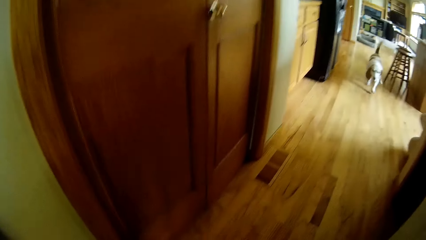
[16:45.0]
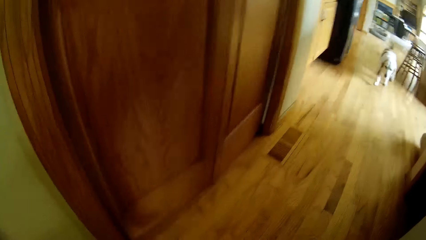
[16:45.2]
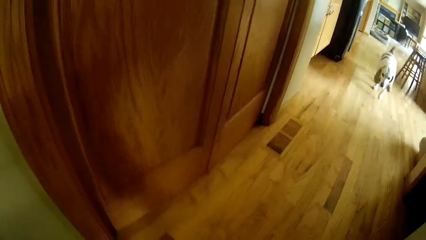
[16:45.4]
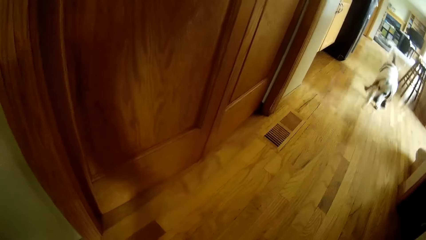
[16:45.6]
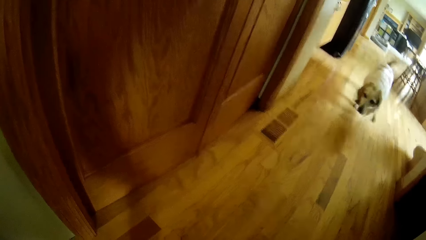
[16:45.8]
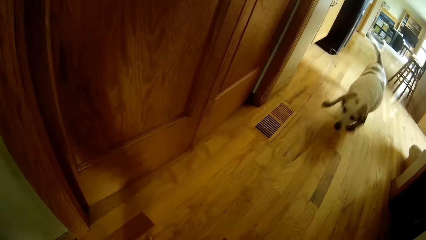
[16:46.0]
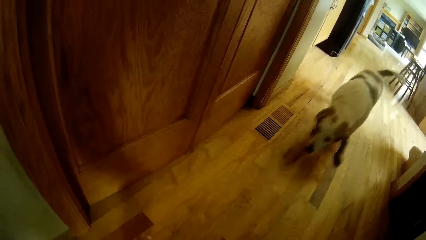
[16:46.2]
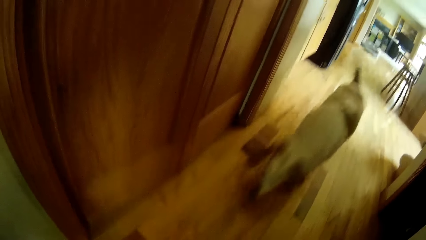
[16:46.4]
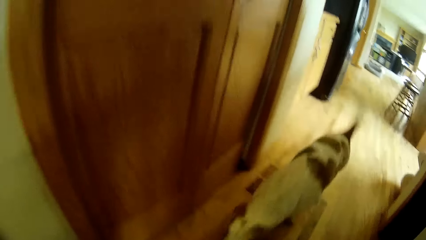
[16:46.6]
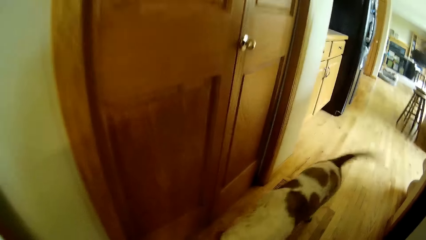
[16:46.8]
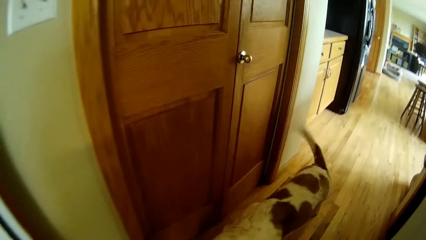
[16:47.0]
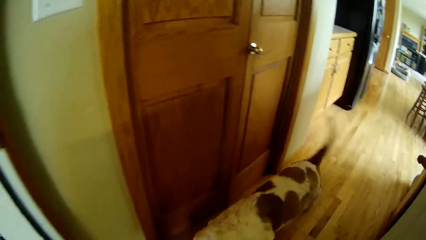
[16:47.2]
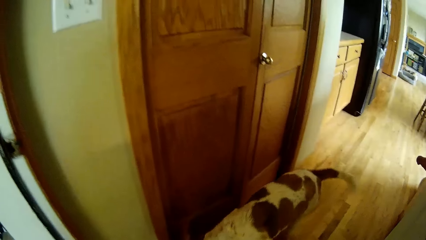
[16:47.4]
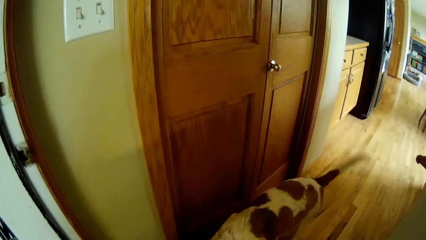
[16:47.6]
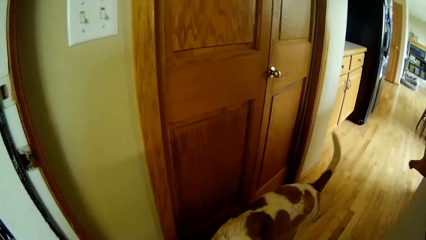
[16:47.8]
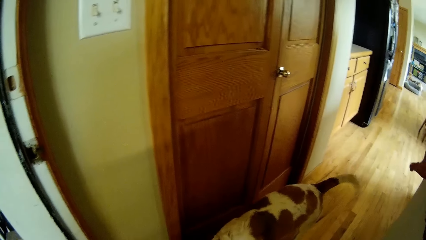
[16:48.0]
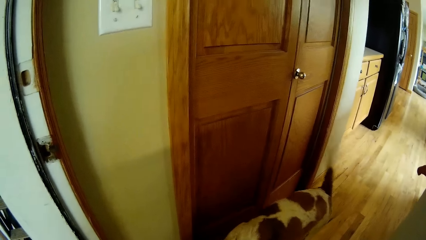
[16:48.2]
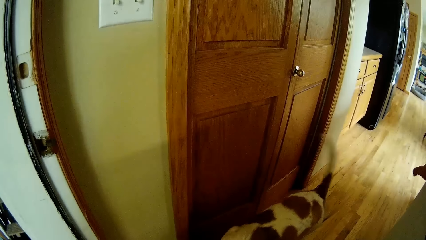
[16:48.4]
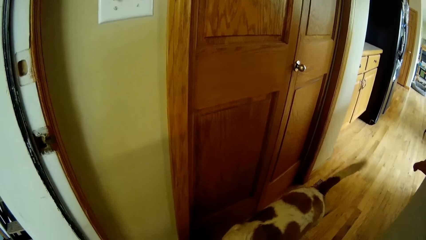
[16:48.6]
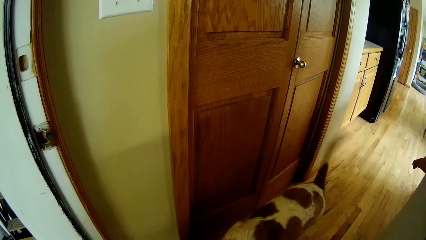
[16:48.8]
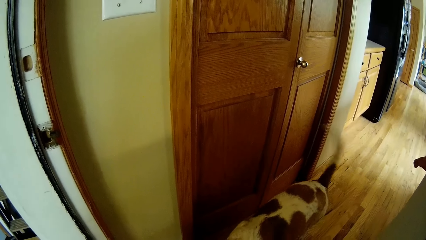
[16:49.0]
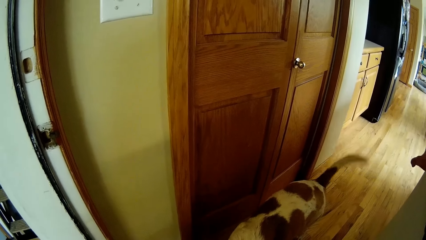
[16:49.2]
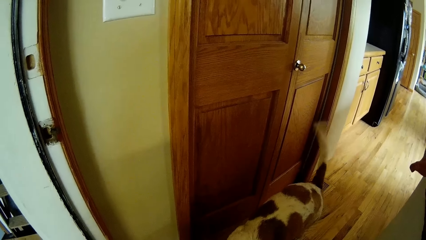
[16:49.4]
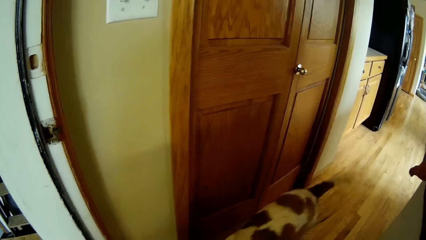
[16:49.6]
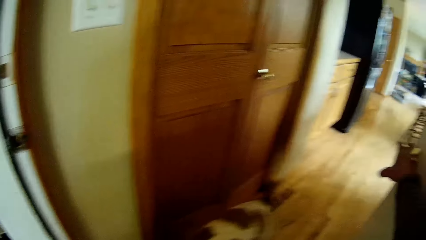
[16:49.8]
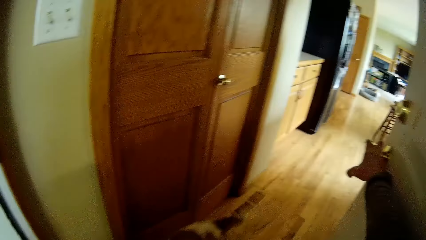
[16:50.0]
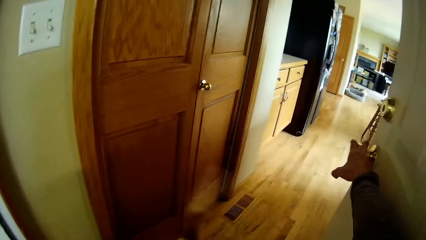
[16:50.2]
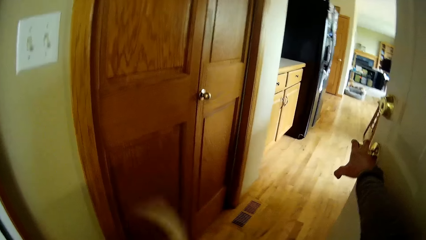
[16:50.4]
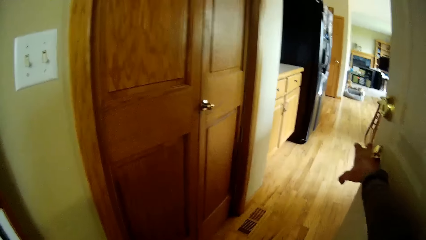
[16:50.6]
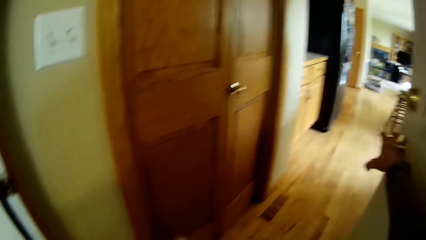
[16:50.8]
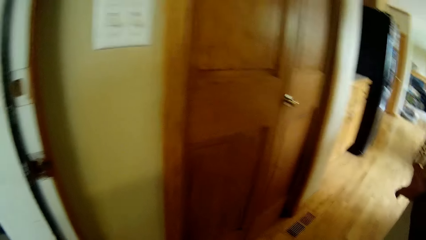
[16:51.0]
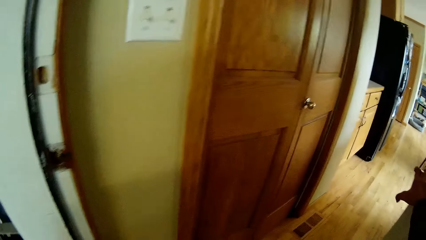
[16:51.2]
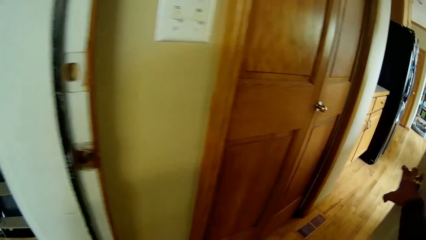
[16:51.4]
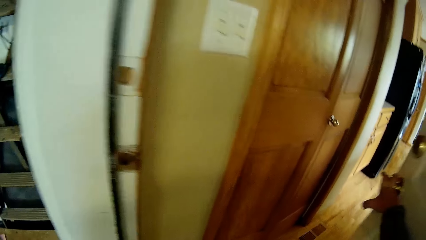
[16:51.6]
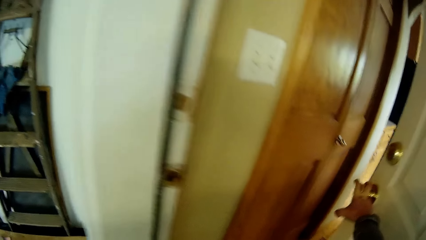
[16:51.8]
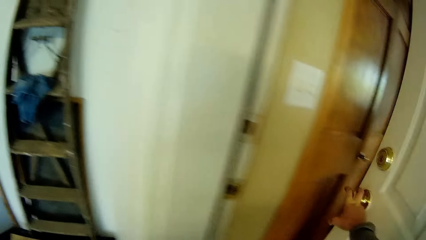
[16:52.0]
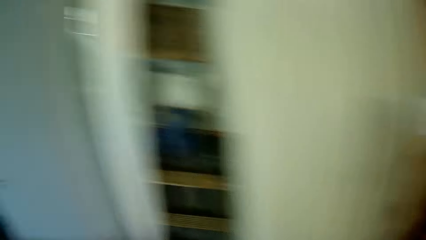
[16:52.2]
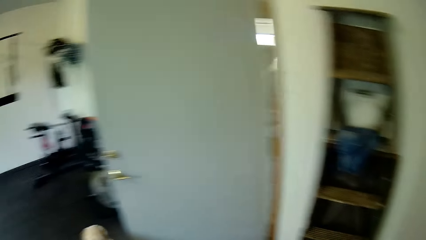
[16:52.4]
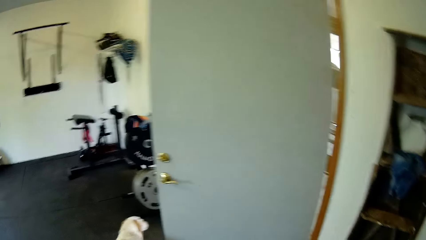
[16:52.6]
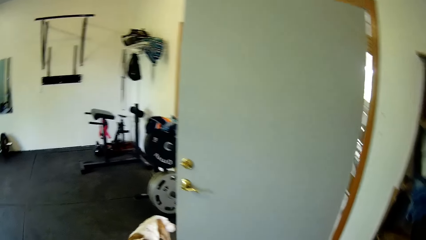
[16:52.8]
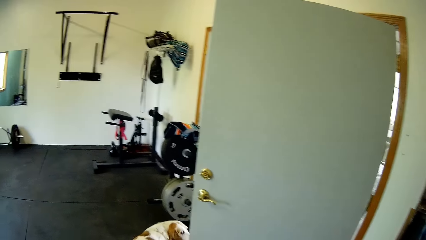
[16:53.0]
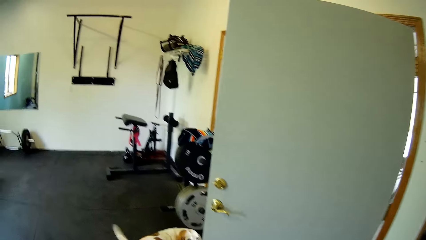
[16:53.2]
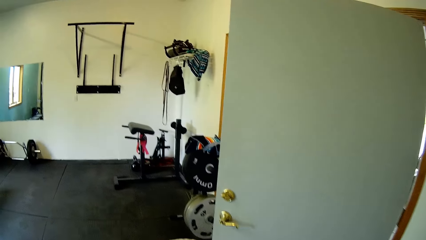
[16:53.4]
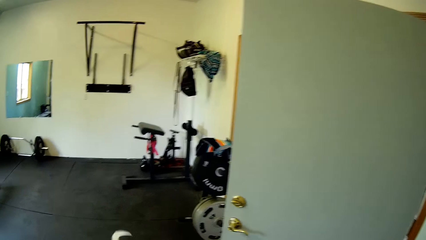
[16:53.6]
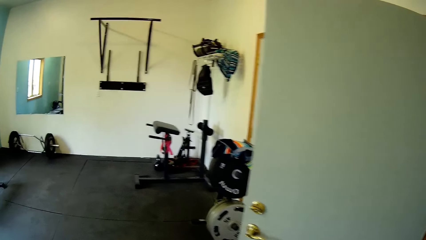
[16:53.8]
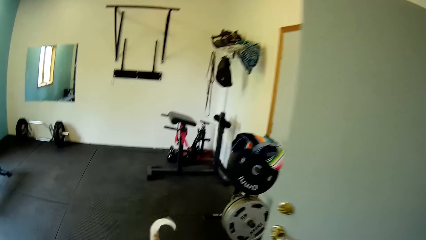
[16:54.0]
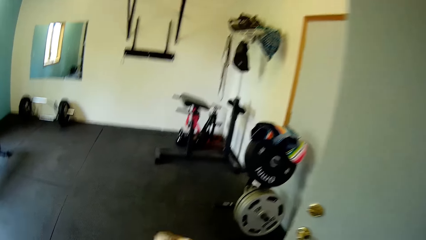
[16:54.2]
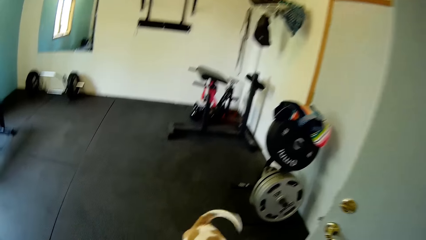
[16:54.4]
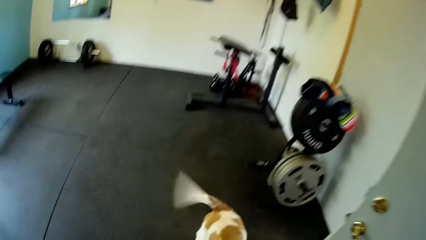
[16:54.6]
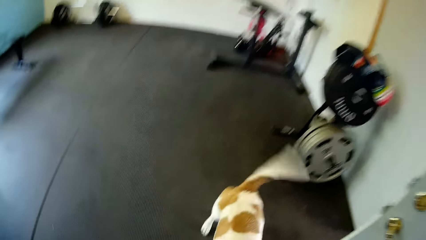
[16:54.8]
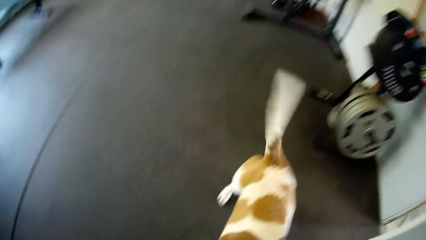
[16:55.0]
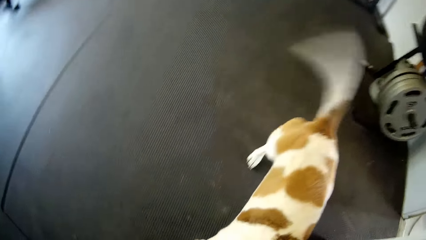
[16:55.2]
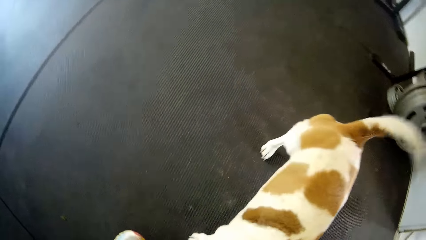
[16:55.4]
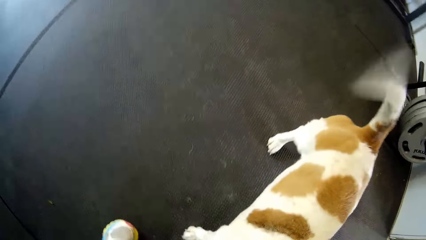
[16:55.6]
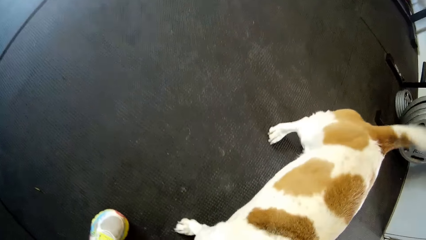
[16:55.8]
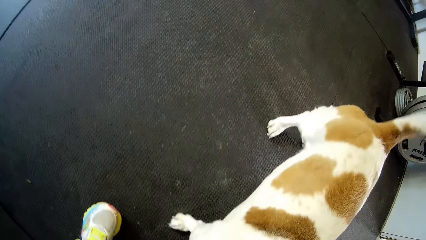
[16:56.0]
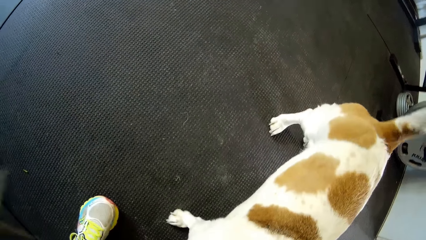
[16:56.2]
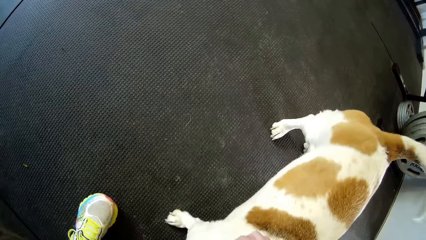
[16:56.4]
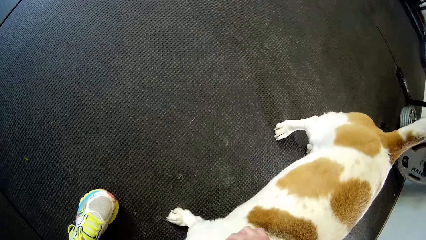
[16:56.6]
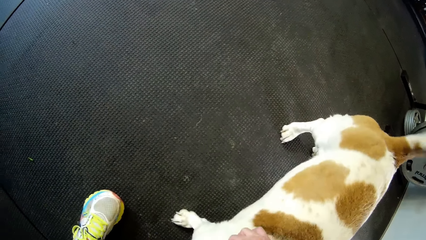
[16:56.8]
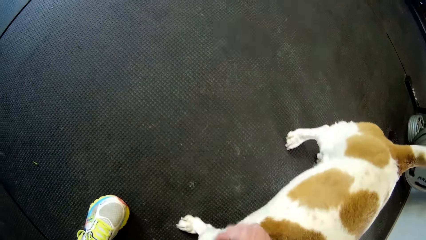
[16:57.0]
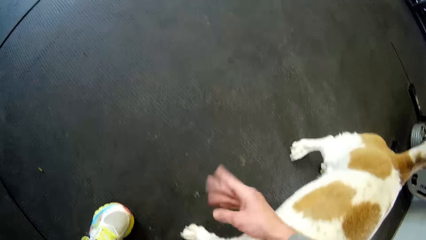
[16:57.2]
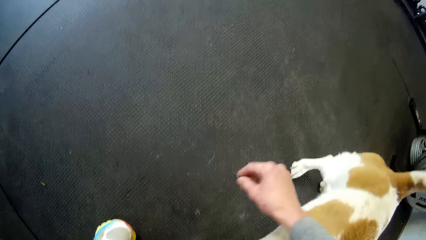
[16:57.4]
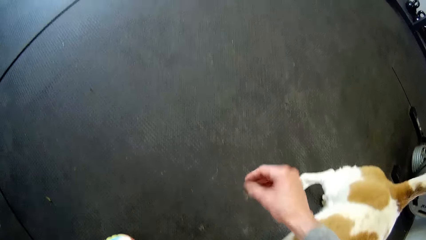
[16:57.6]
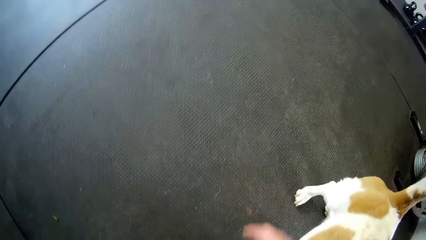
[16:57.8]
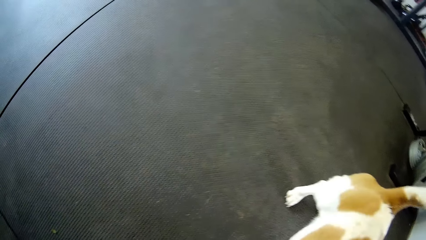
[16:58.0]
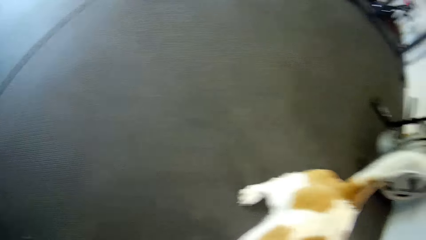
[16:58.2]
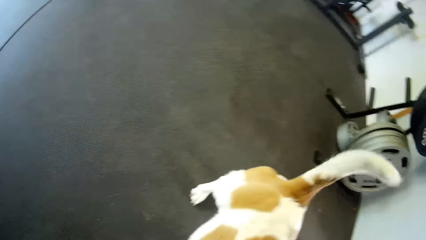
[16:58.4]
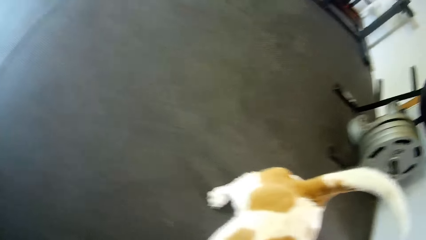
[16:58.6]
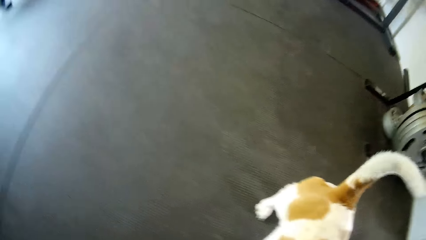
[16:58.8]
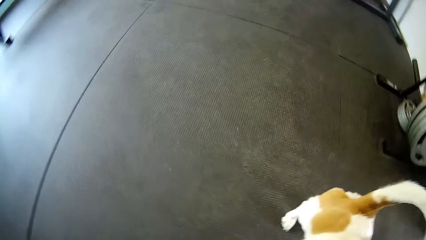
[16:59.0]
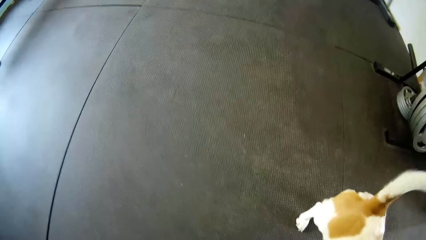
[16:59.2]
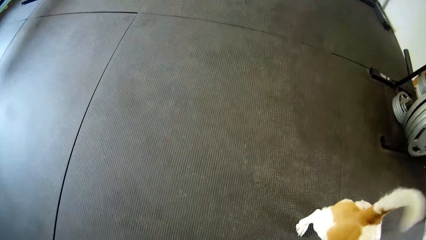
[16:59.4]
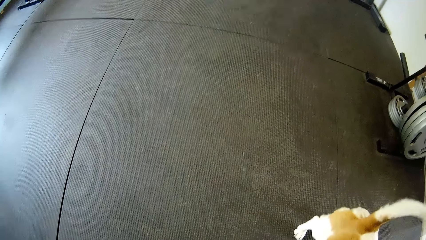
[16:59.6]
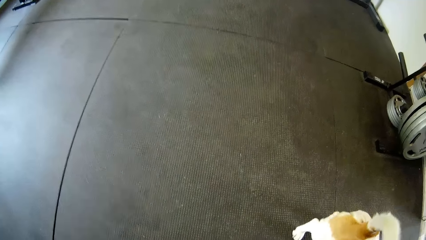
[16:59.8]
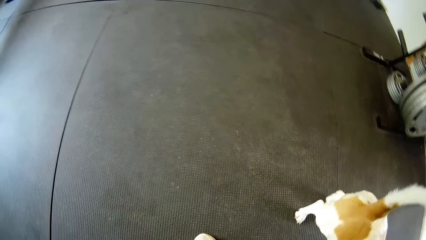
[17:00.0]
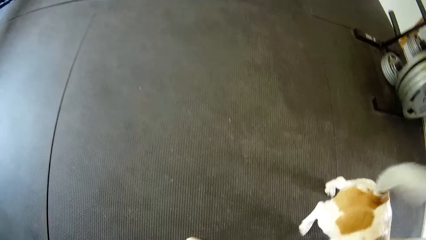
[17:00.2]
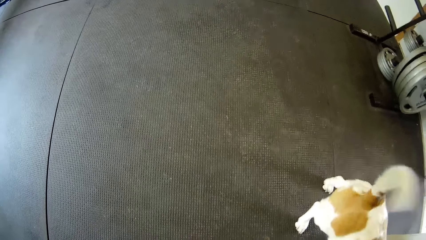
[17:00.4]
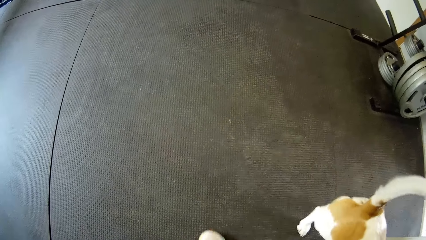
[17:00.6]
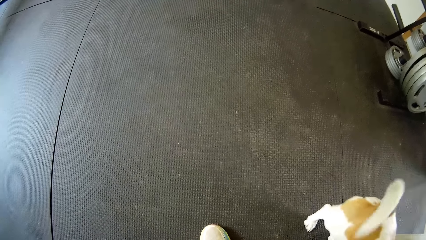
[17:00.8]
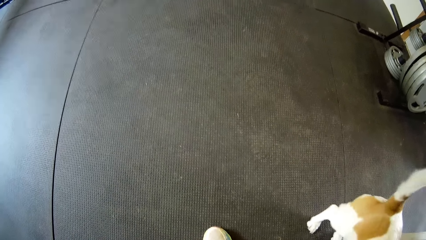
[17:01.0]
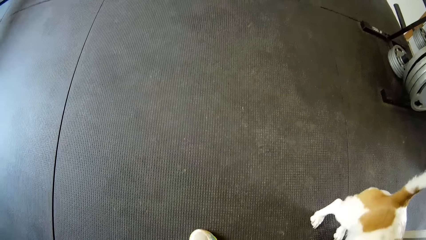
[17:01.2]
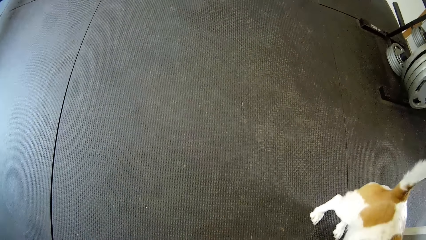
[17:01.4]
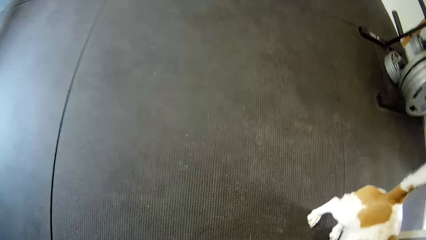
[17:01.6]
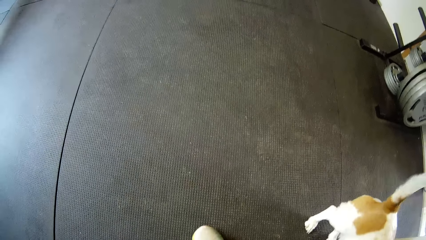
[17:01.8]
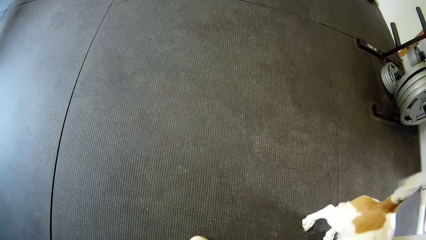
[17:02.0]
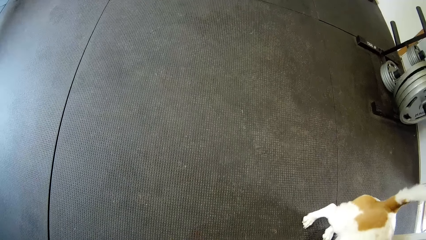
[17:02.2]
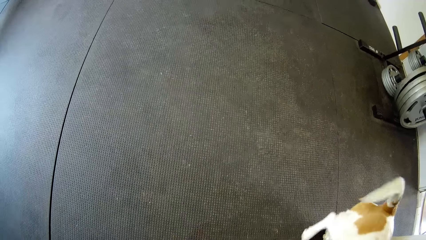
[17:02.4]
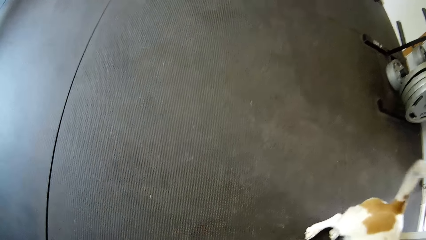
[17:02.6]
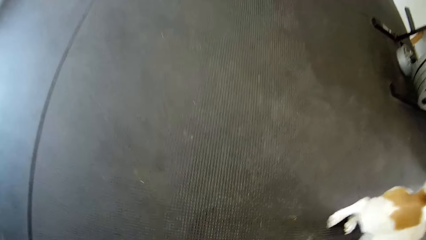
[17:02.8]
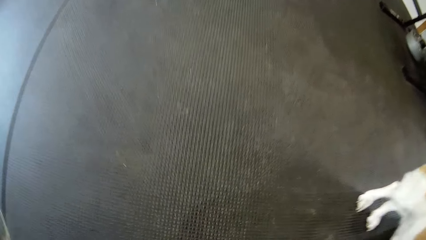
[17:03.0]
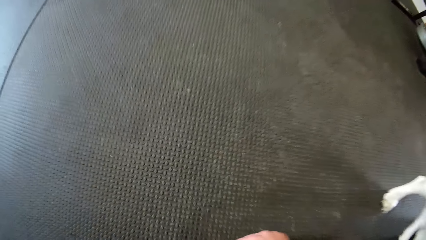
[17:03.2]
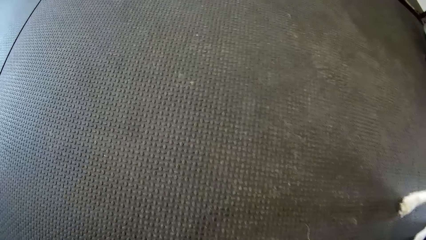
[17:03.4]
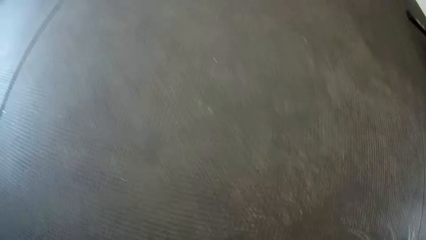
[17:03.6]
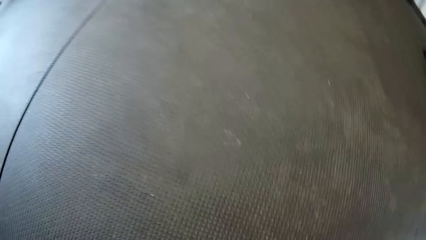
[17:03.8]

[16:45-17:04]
The camera wearer interacts with a dog. She closes the door to the gym with her right hand. She plays with the dog.
